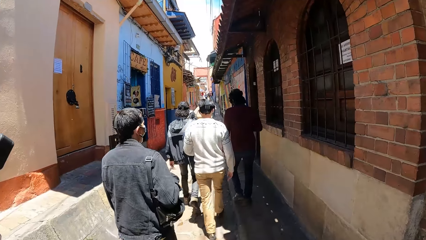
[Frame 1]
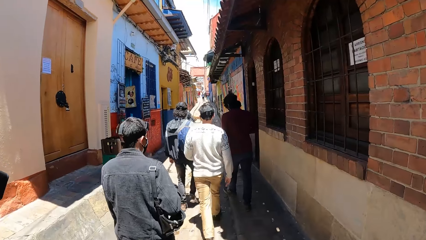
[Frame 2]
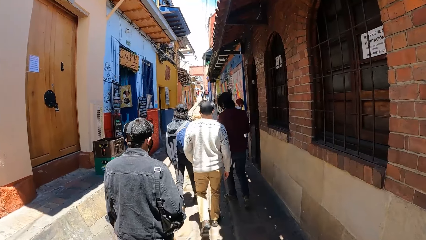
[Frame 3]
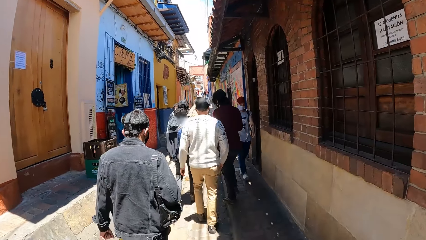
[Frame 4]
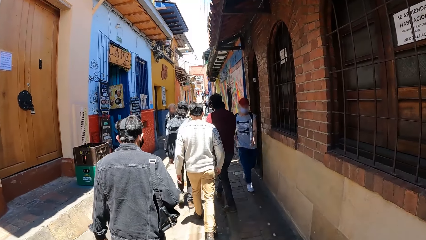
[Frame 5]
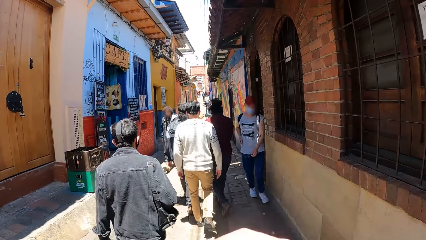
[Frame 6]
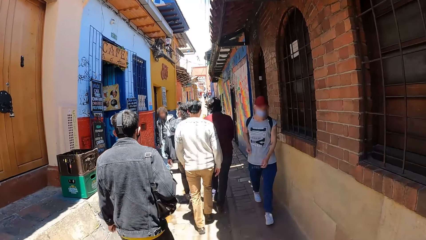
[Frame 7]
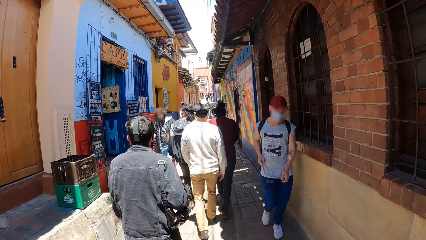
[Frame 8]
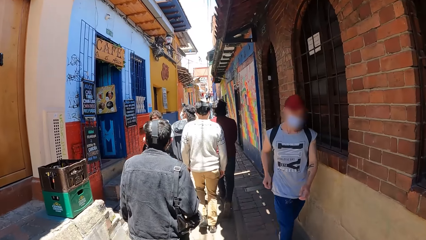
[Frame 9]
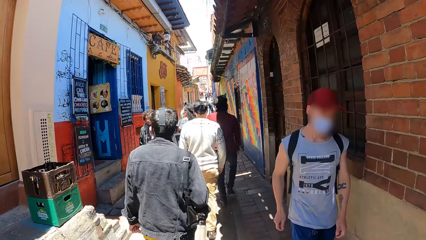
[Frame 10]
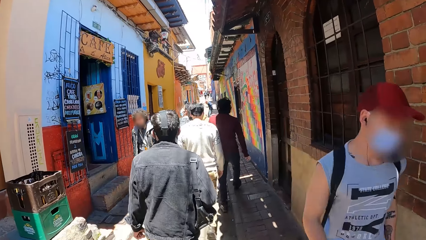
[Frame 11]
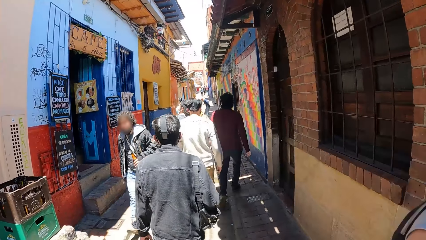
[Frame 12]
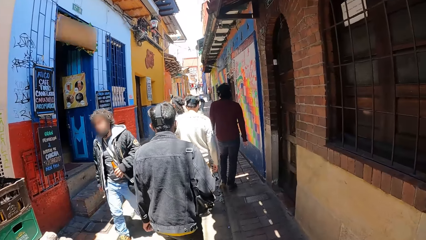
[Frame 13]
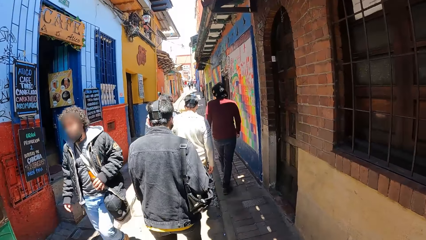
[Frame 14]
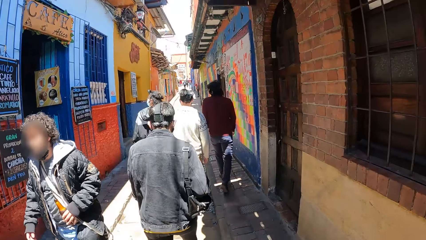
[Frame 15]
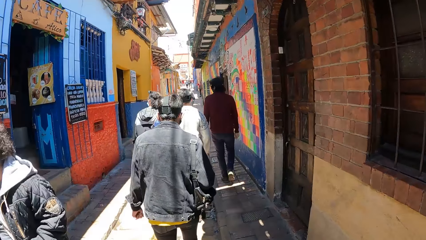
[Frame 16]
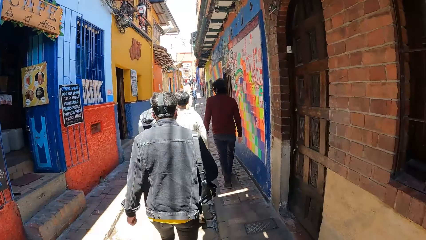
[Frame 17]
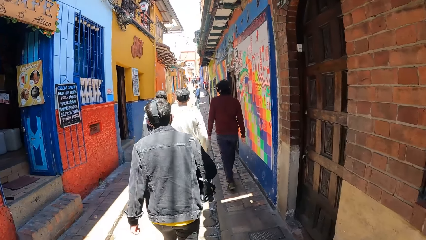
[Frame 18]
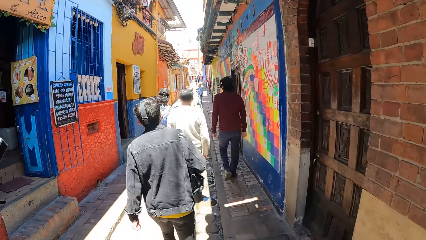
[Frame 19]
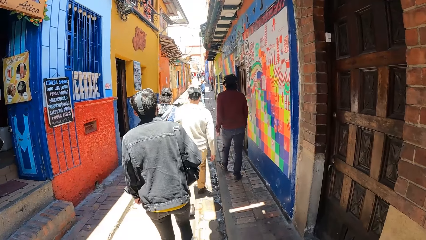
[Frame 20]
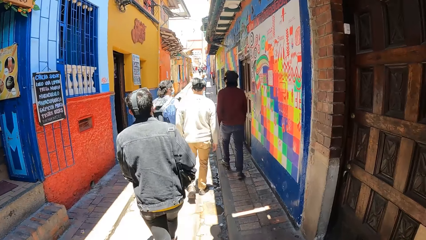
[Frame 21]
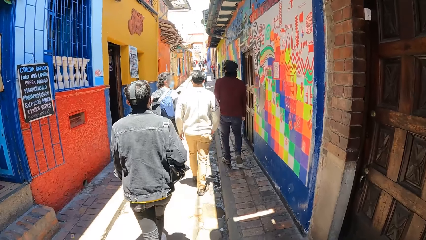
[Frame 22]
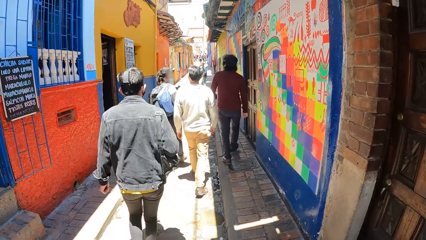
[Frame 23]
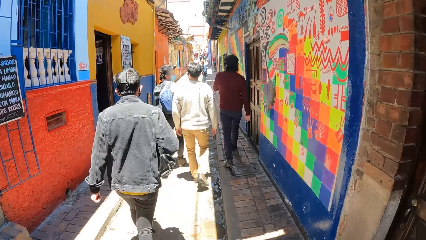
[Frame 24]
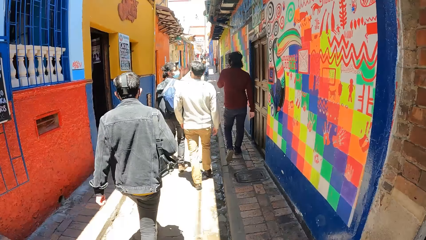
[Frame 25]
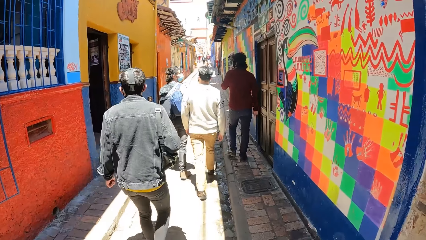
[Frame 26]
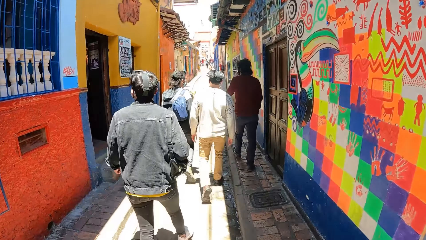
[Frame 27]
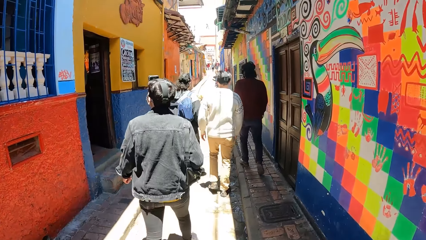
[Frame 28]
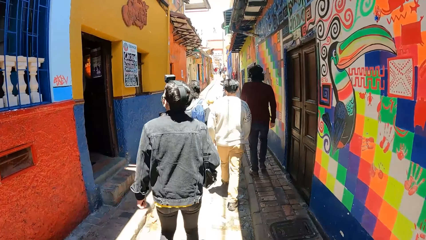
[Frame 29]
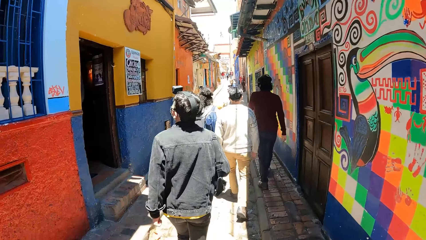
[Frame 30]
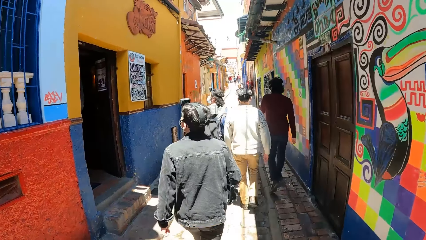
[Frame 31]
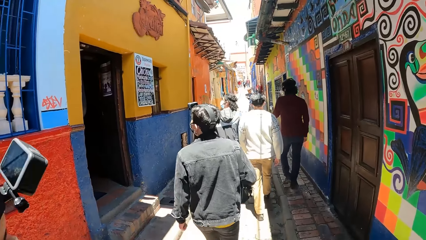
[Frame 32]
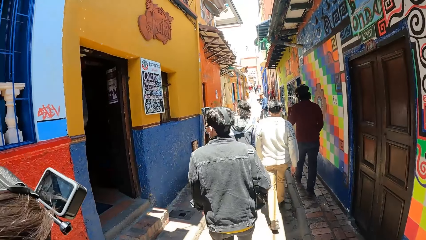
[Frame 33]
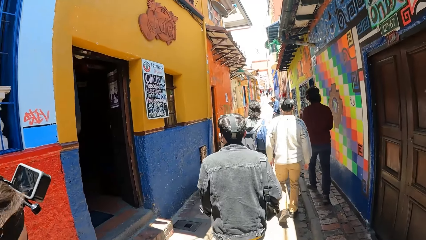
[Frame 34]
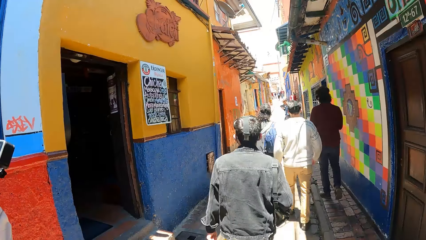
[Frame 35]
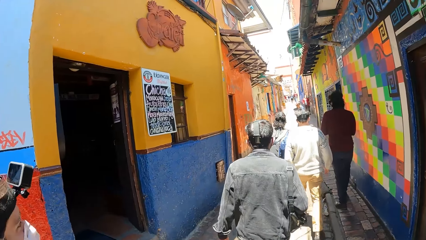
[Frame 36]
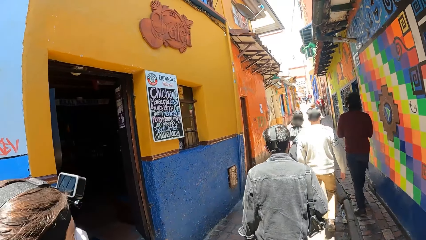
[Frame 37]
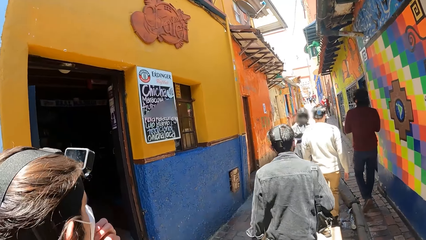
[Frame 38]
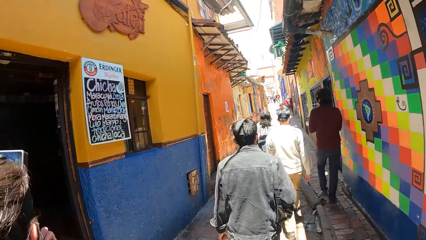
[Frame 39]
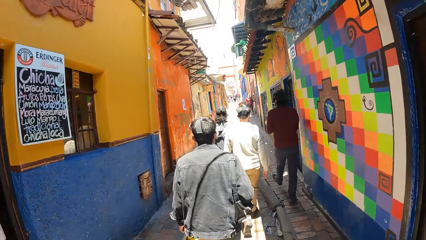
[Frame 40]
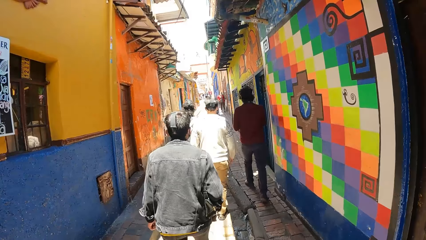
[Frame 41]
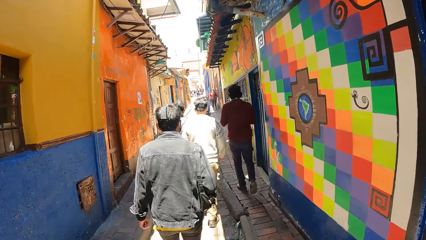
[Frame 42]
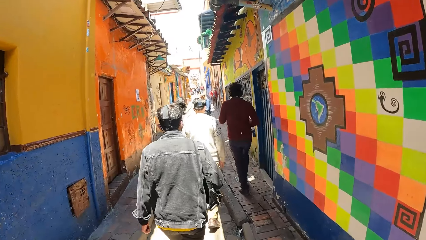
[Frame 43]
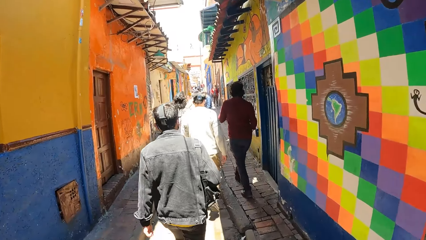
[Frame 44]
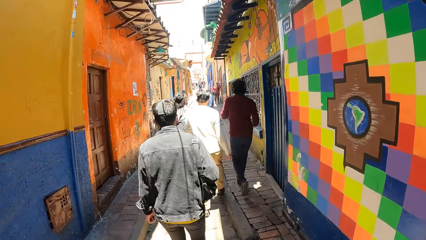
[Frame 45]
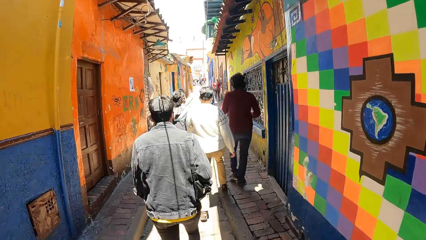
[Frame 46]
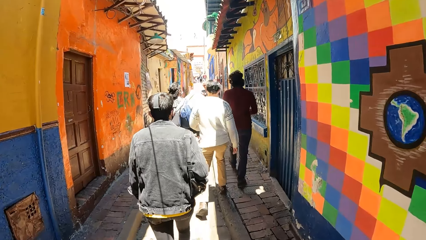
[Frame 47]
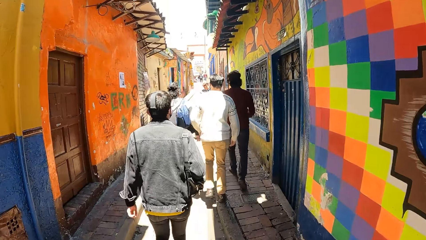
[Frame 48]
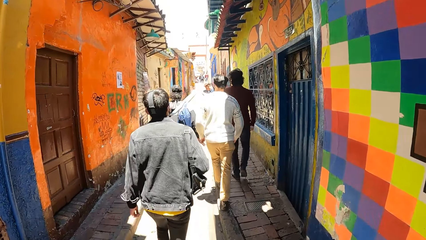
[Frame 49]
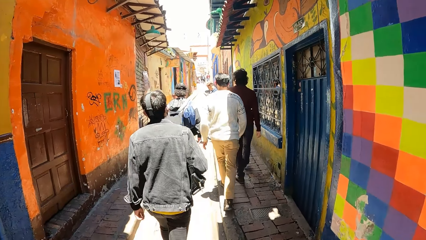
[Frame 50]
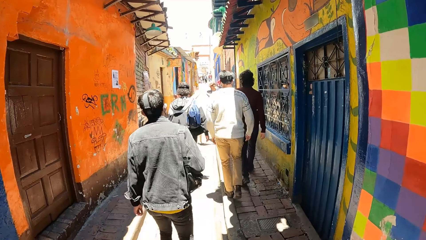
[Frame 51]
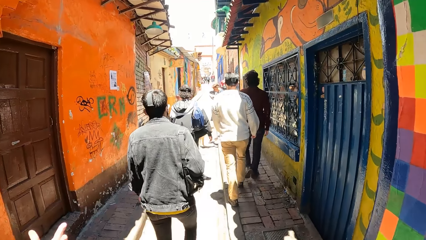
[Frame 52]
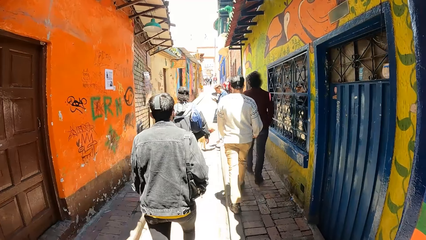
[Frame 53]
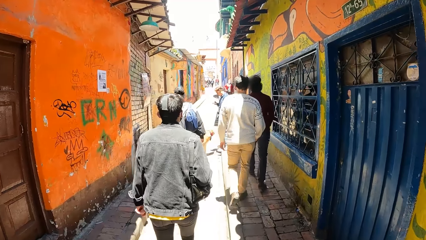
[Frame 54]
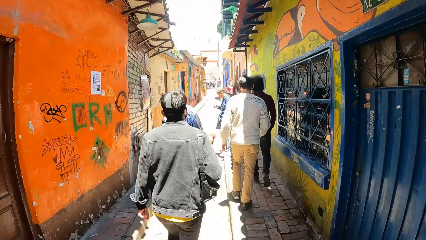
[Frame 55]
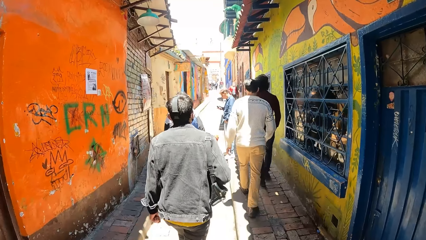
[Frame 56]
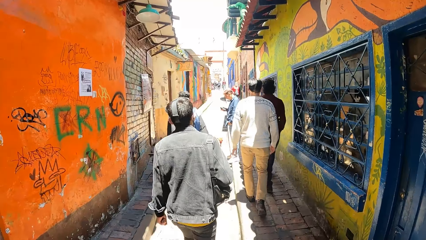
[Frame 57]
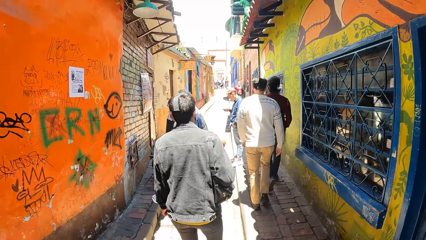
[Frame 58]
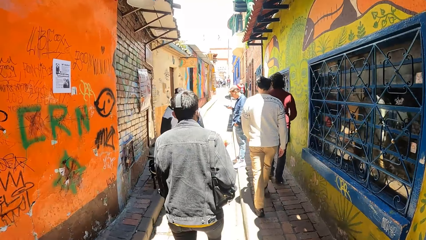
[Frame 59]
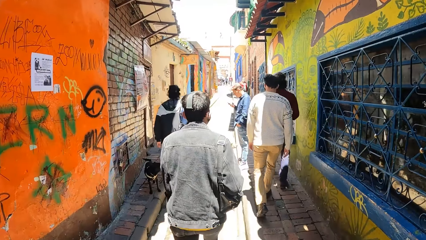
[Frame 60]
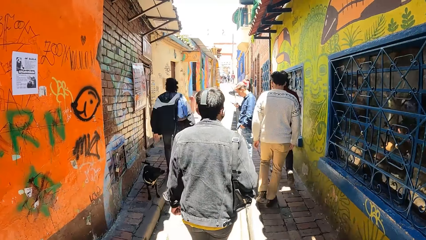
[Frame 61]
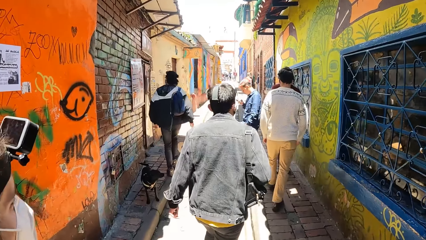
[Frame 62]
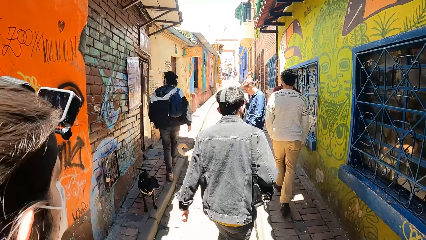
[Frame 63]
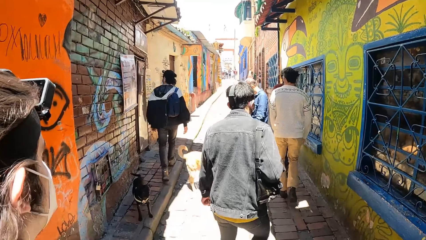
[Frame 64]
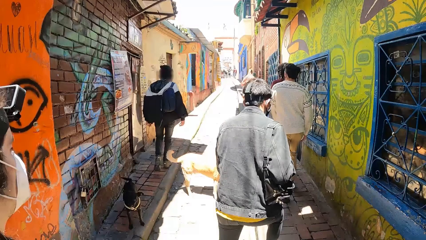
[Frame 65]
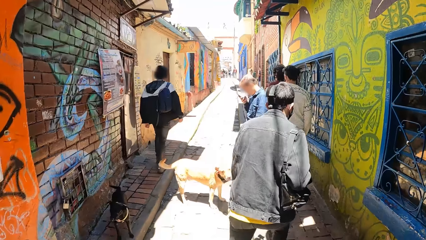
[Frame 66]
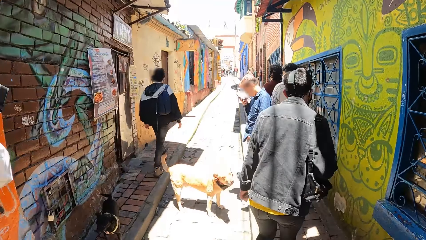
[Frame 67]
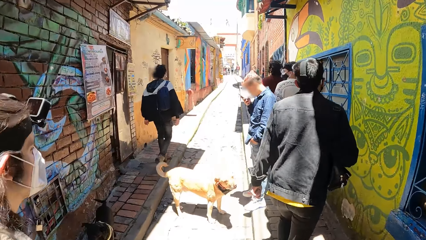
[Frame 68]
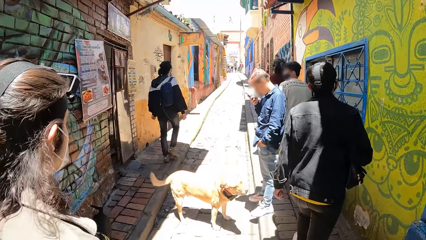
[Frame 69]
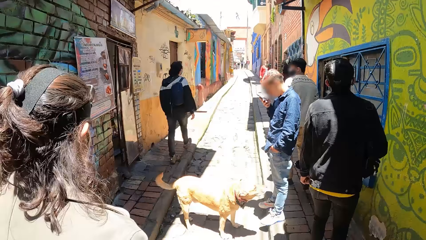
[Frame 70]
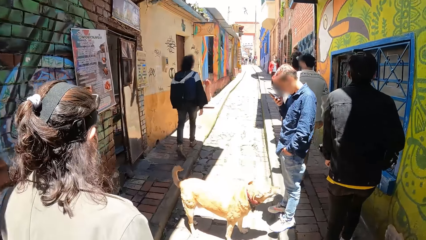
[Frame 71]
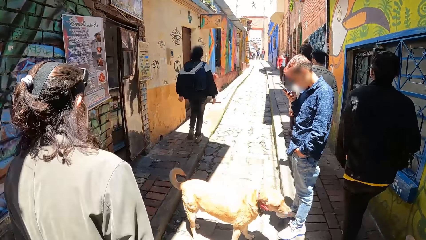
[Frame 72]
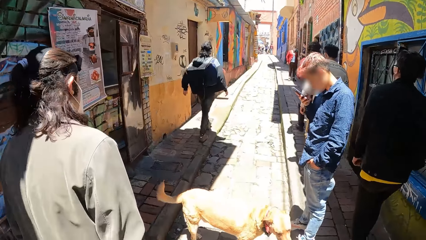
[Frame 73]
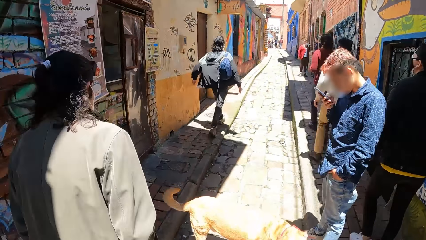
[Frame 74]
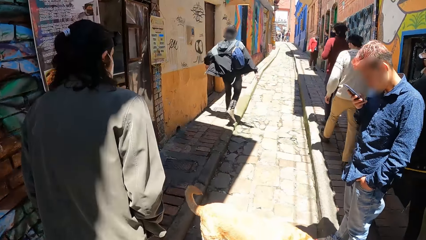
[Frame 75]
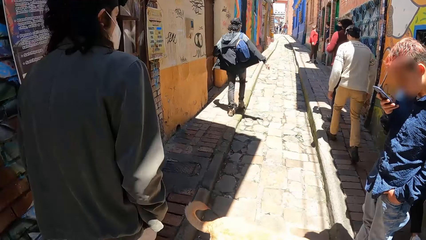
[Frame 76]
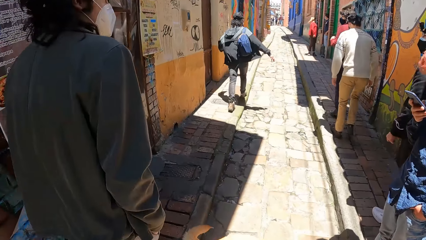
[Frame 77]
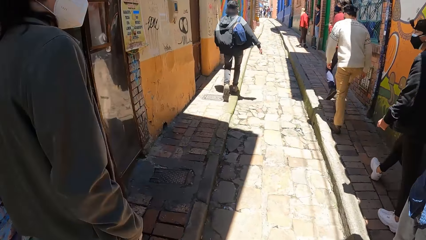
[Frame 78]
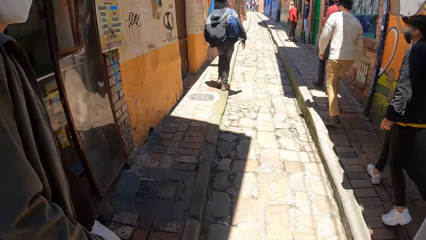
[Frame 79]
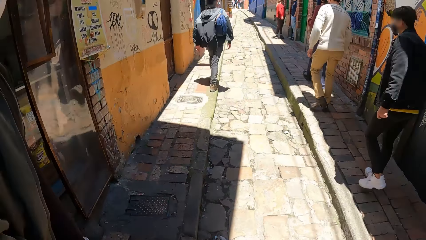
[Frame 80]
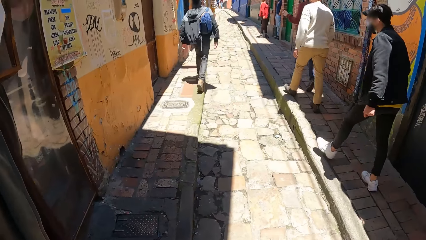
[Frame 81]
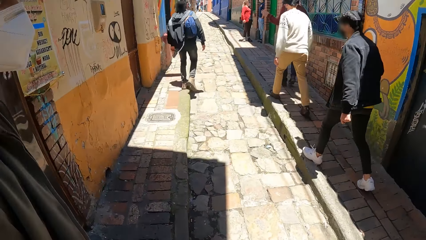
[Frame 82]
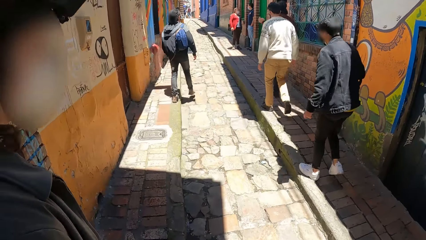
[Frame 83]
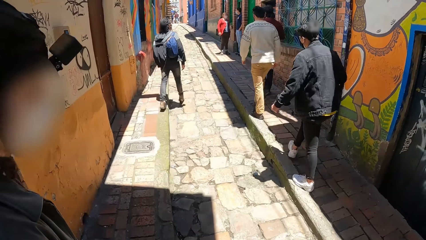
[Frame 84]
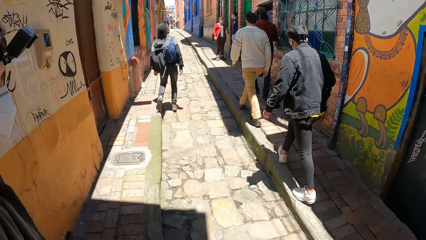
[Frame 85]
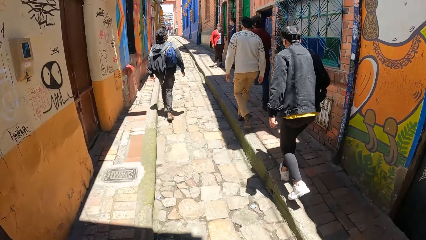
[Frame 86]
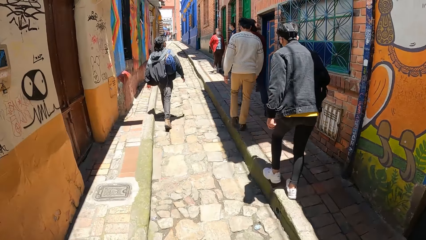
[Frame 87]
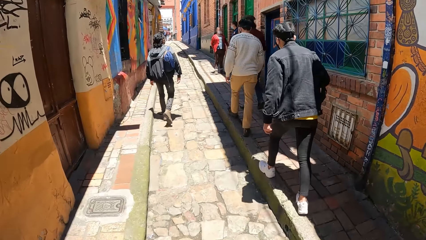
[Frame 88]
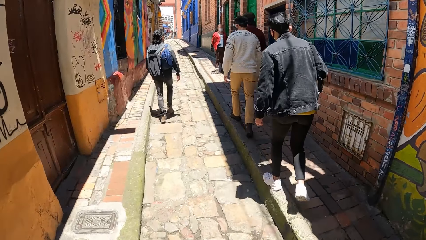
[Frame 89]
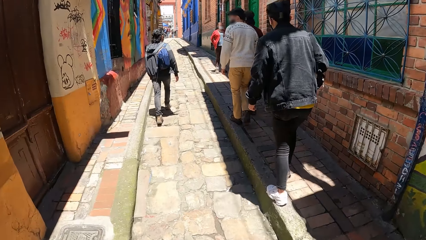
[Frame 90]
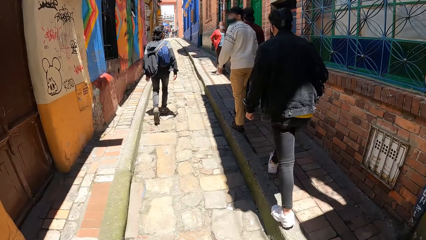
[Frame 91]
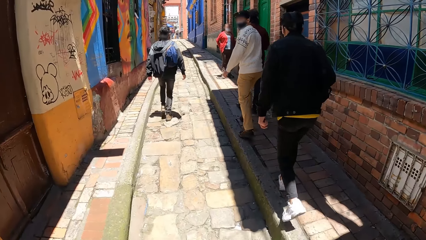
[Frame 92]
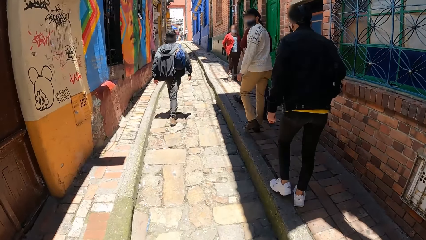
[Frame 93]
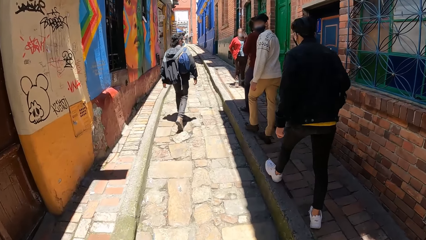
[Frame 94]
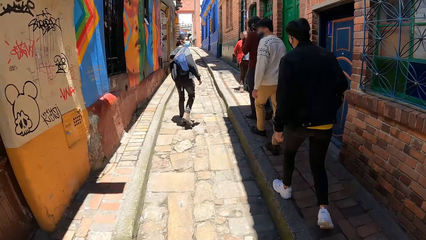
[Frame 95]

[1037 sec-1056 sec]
A pedestrian in a sleeveless T-shirt walks past the camera wearer. A pedestrian with a bottle in his left hand walks past the camera wearer. The camera wearer walks towards a yellow dog. A man operates a phone in his right hand. The camera wearer walks towards the man. They walk past a black dog.
